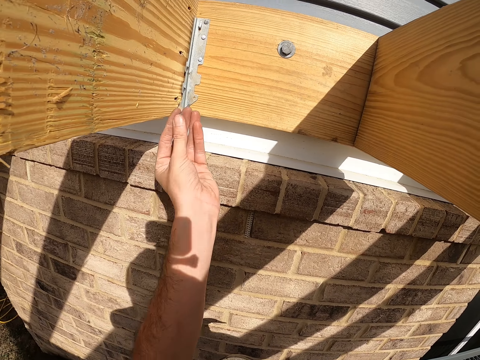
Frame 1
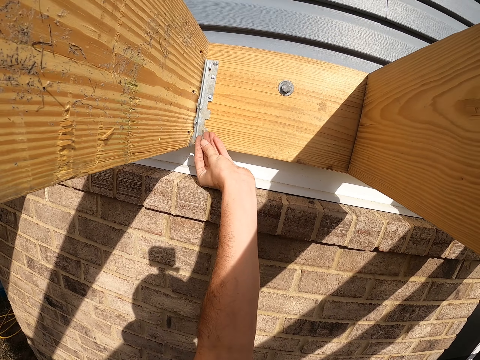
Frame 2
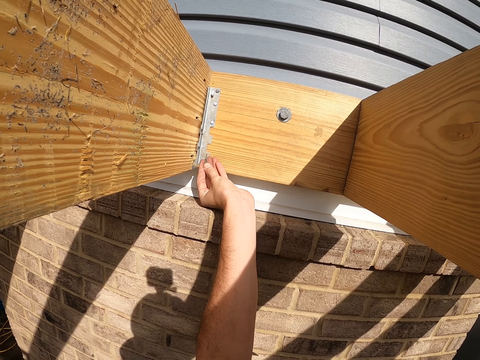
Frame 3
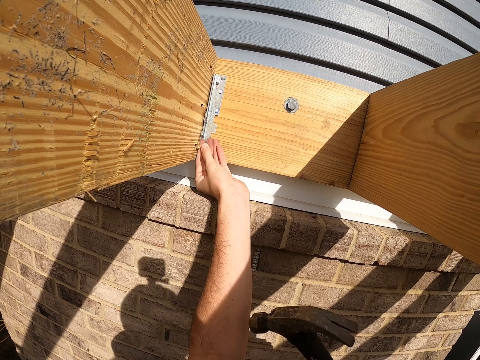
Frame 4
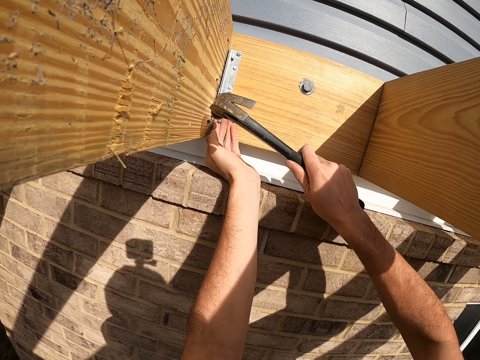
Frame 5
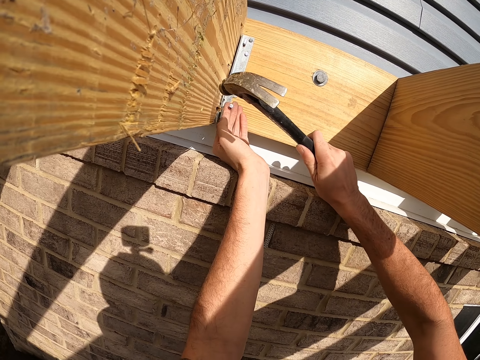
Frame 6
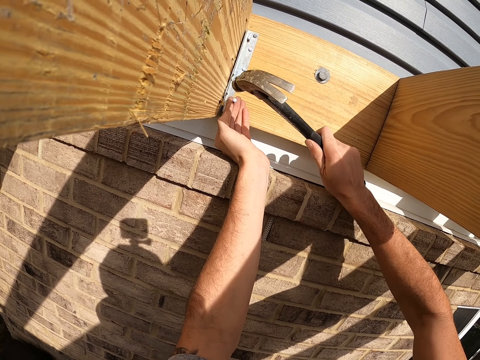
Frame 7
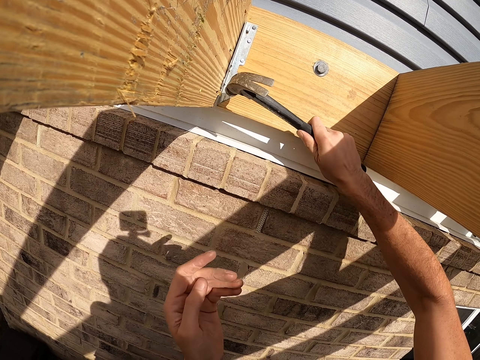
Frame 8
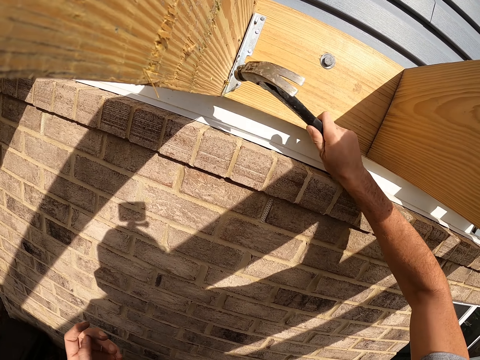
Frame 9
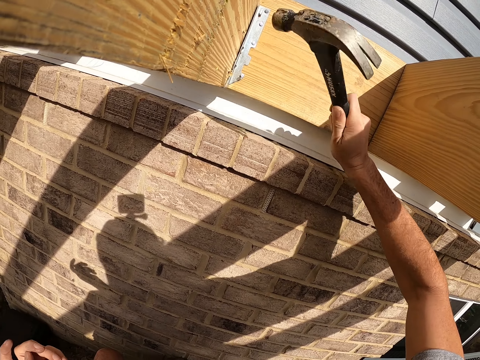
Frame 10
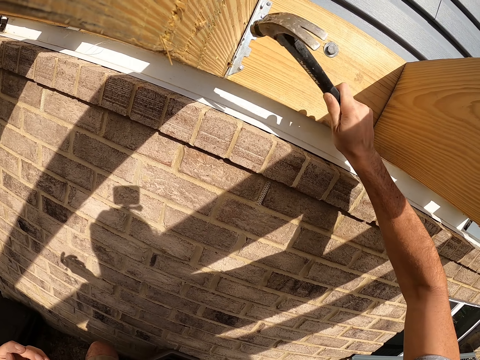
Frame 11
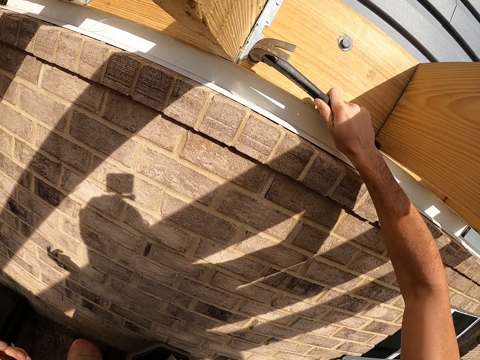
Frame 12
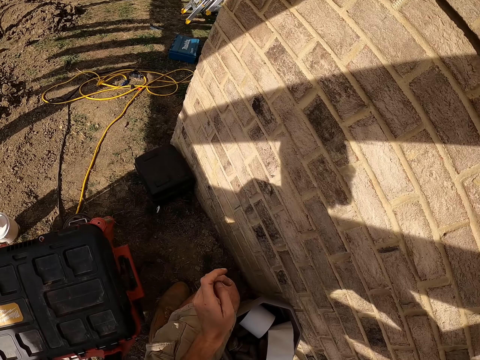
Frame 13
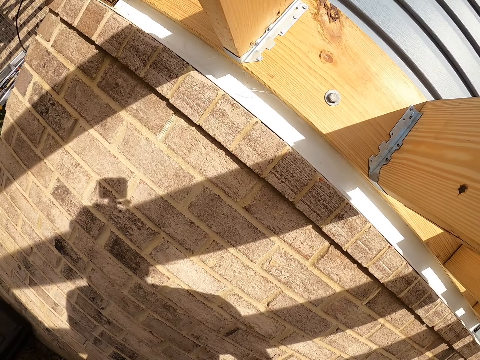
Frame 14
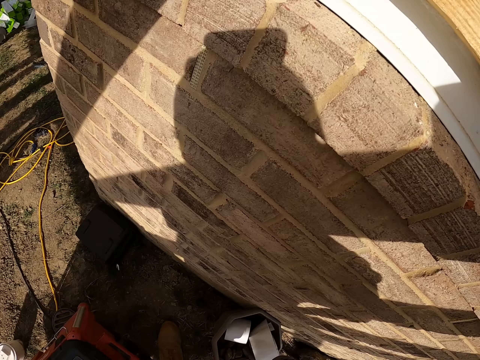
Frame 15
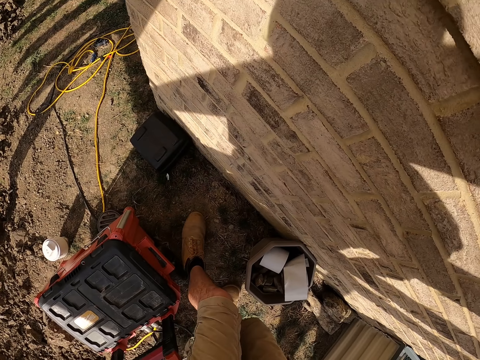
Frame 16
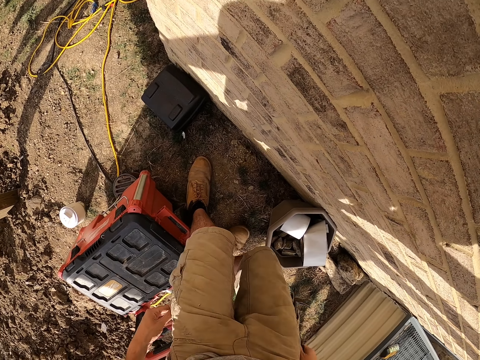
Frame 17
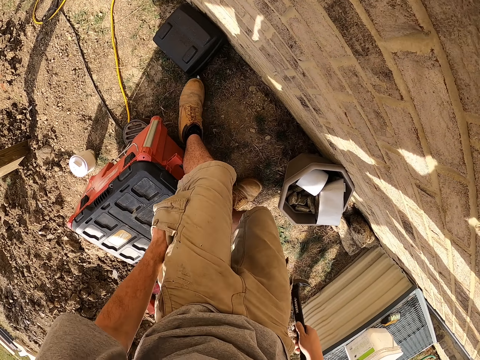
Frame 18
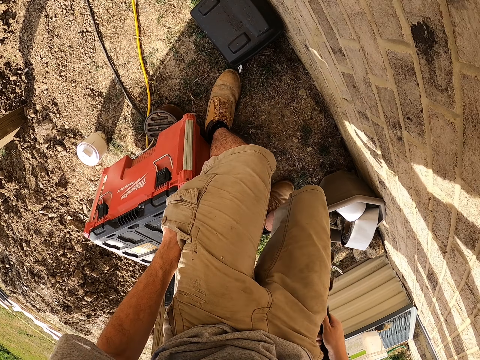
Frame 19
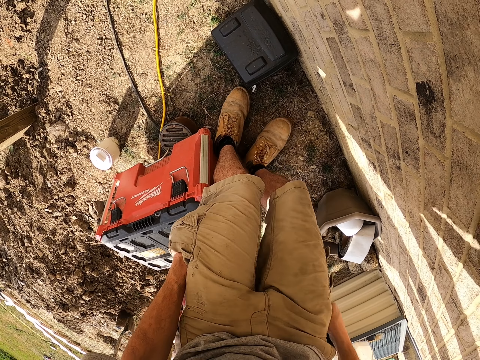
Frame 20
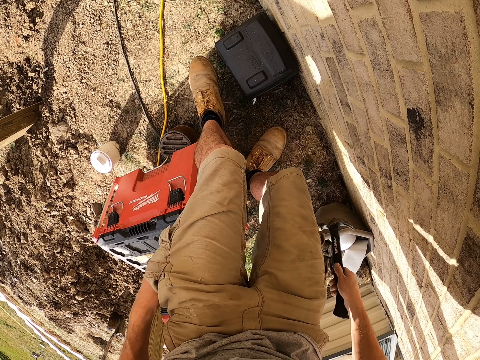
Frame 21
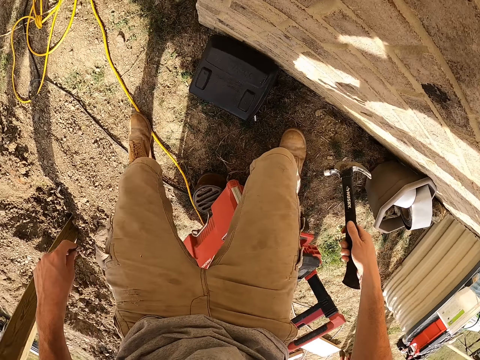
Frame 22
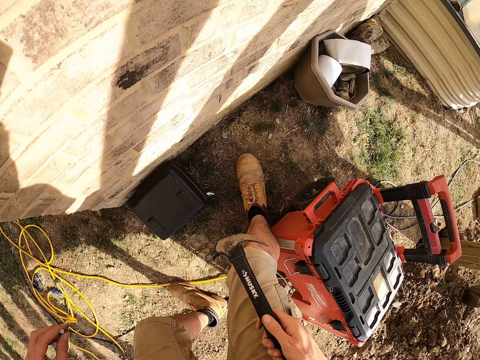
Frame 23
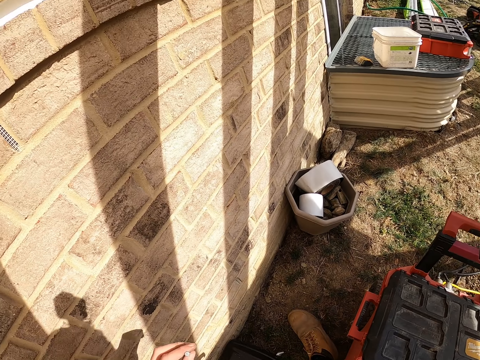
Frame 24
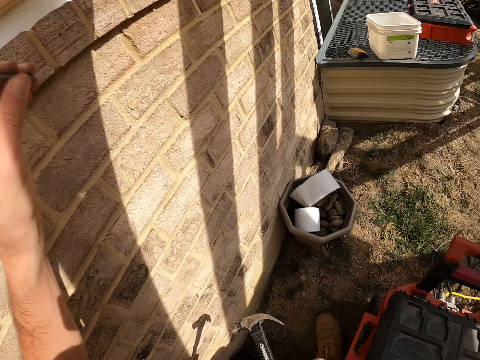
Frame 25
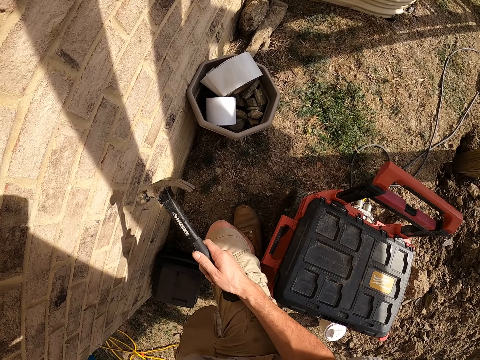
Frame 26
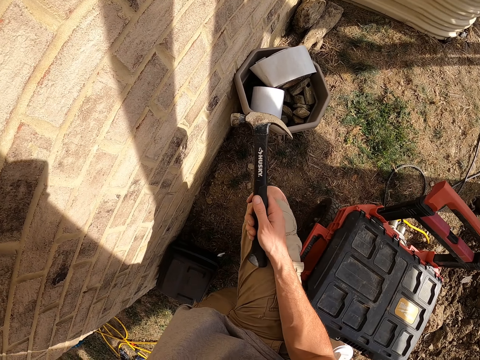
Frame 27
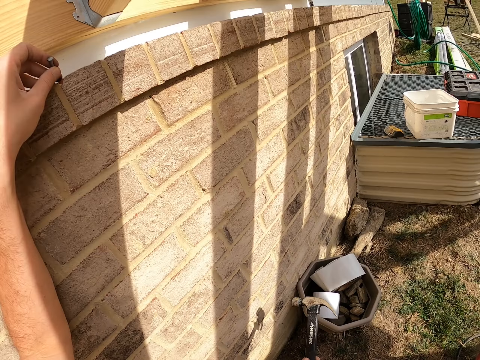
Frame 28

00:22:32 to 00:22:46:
The camera wearer lifts a nail. He places the nail on the wood. He lifts a hammer. He hits the nail on the hinge with the hammer. He moves the left hand. He hits the nail with the hammer. He looks around. He makes a step. He puts the left hand on his pocket. He makes a step. He pulls the right hand from his pocket. He removes a nail in the pocket. He lifts the hammer. He looks around. He lifts the nail.

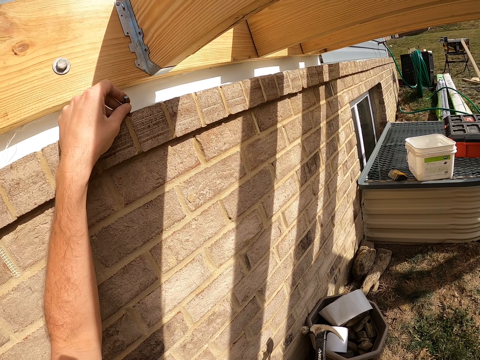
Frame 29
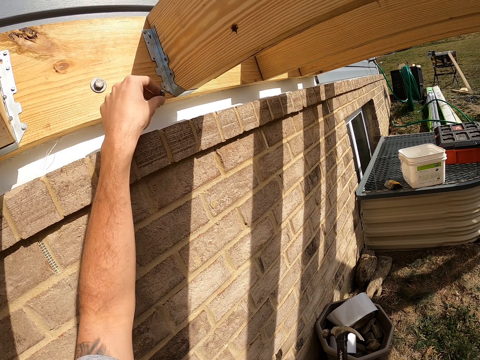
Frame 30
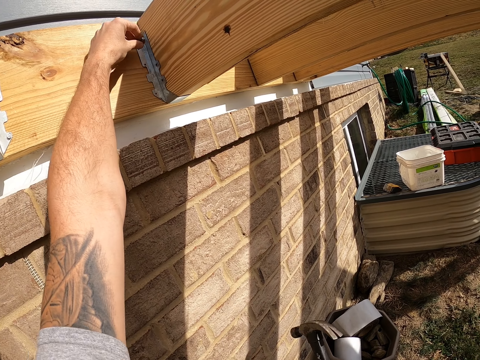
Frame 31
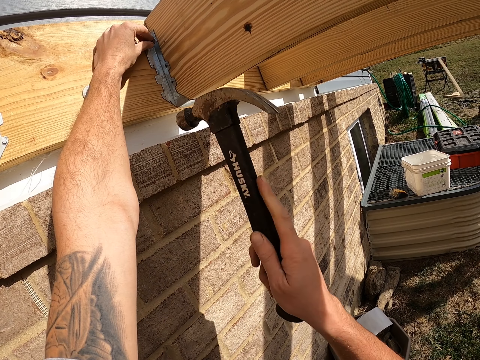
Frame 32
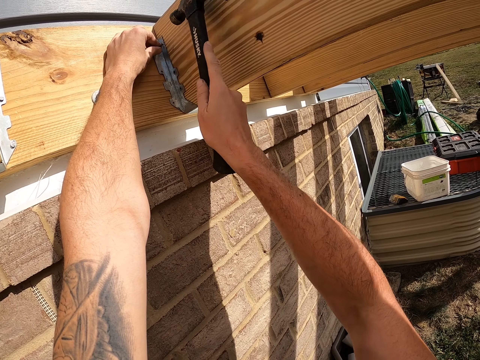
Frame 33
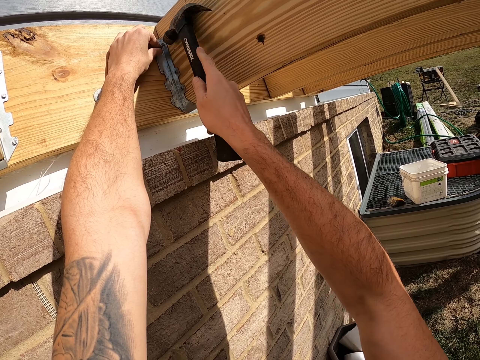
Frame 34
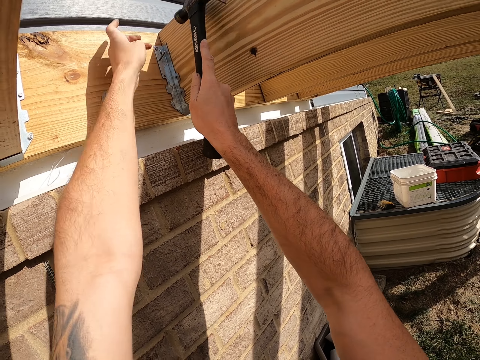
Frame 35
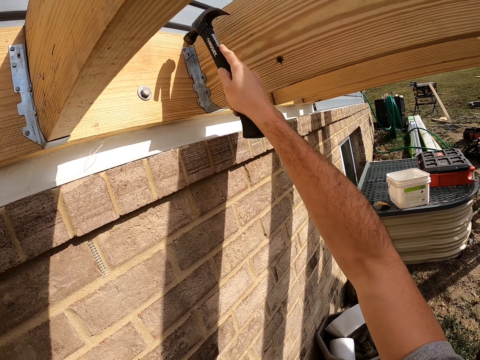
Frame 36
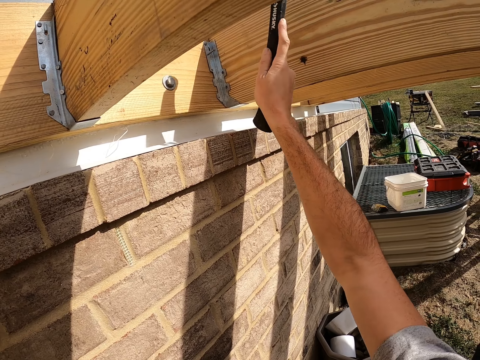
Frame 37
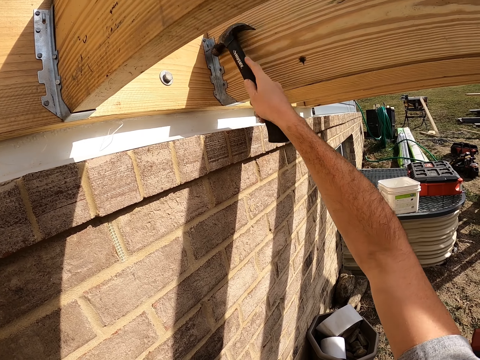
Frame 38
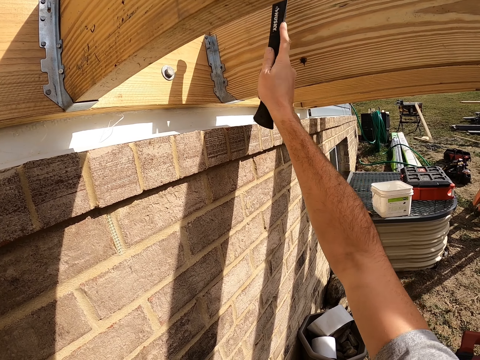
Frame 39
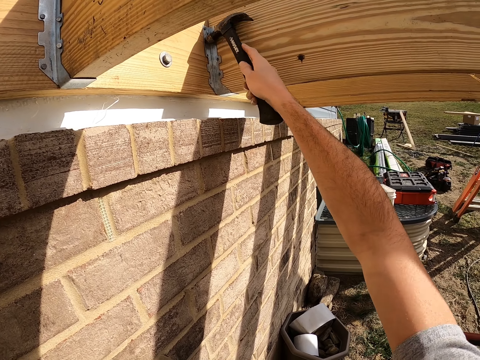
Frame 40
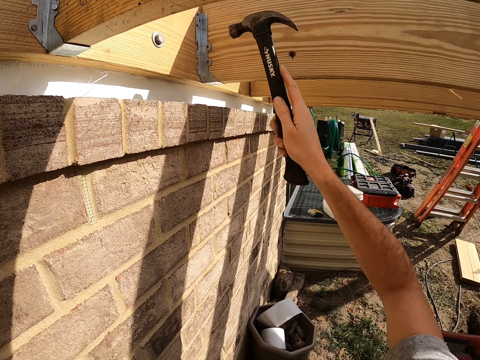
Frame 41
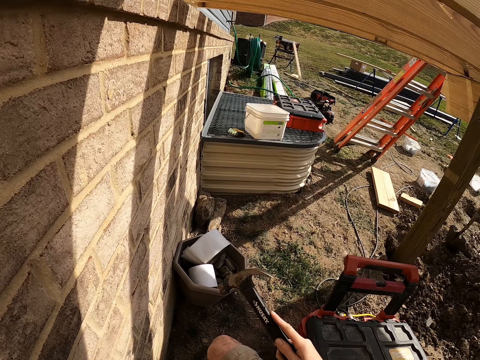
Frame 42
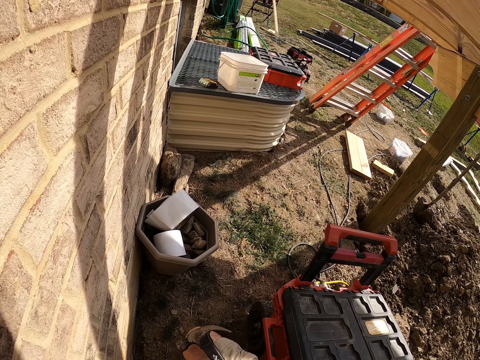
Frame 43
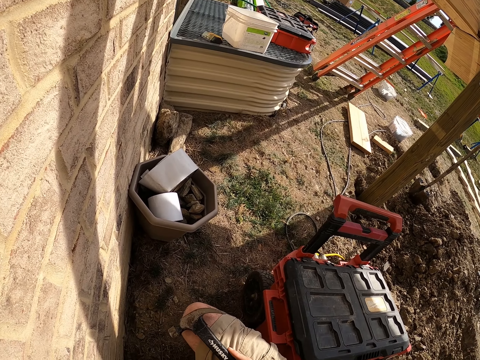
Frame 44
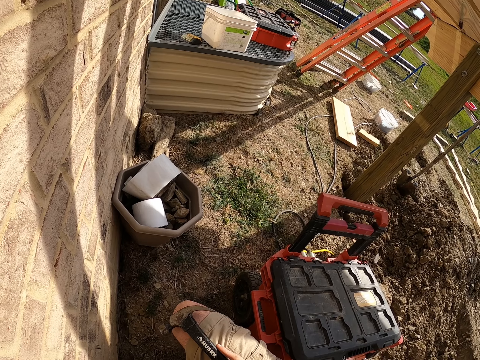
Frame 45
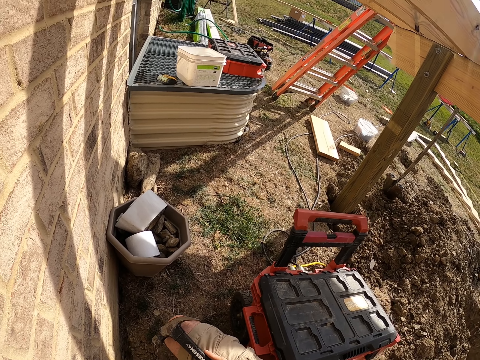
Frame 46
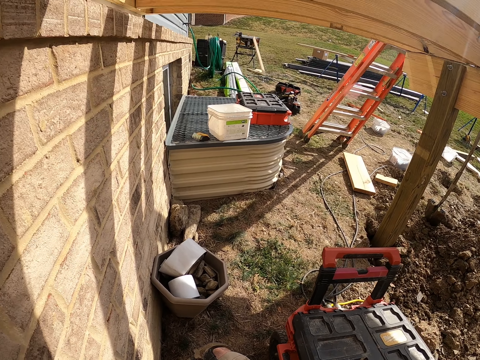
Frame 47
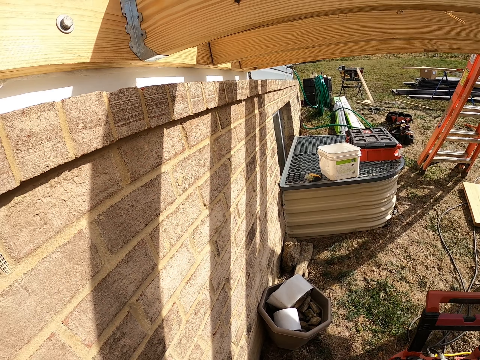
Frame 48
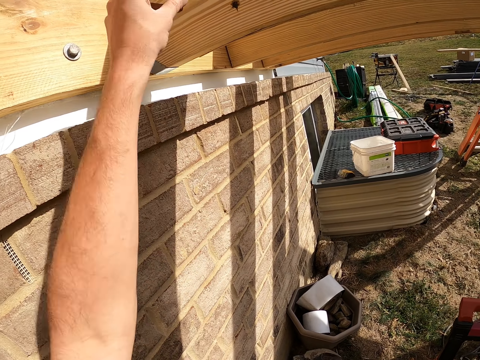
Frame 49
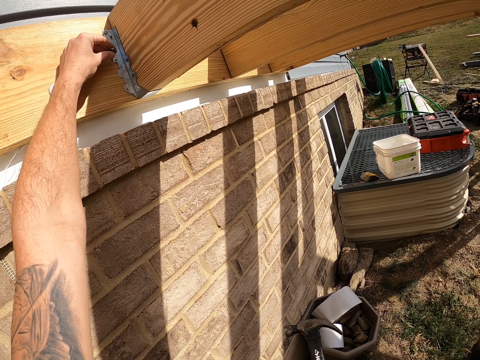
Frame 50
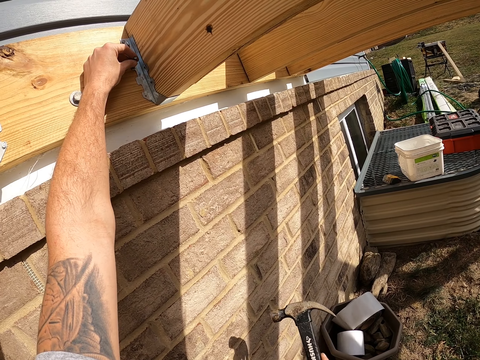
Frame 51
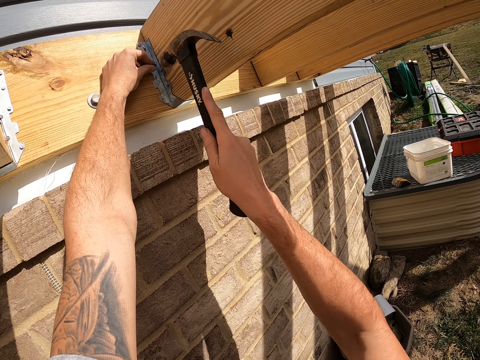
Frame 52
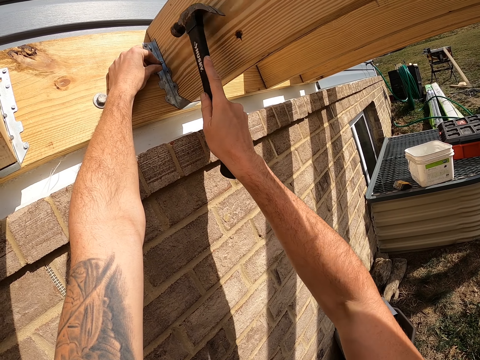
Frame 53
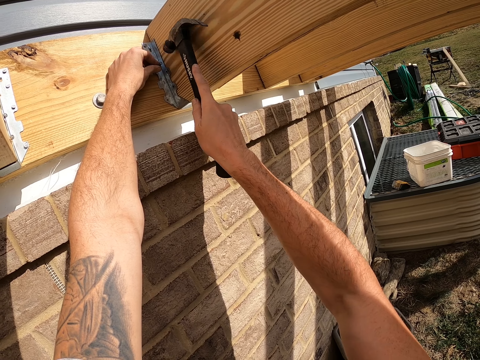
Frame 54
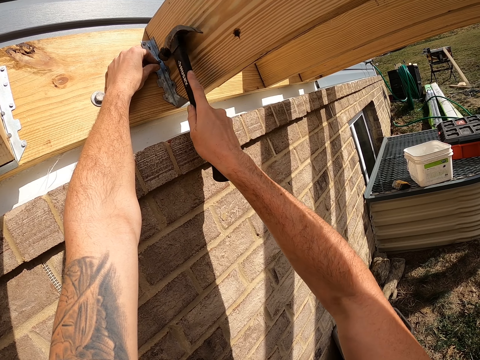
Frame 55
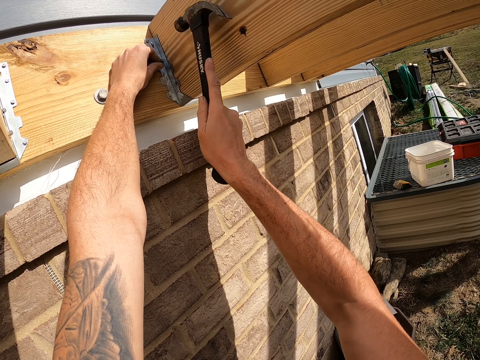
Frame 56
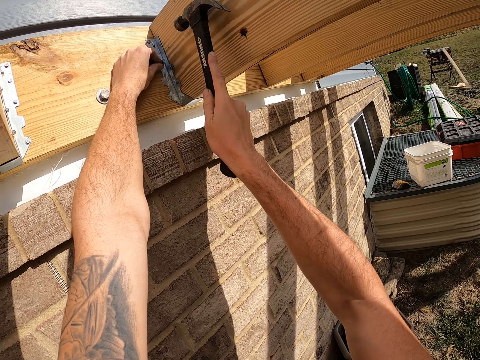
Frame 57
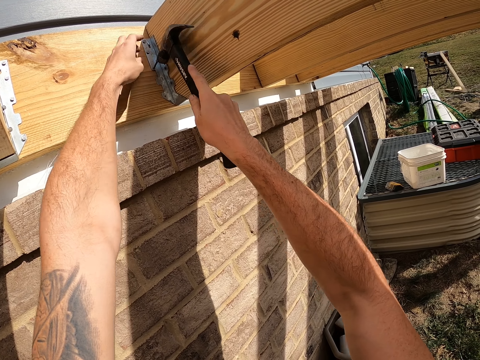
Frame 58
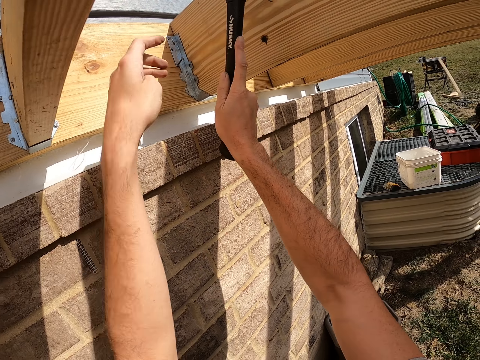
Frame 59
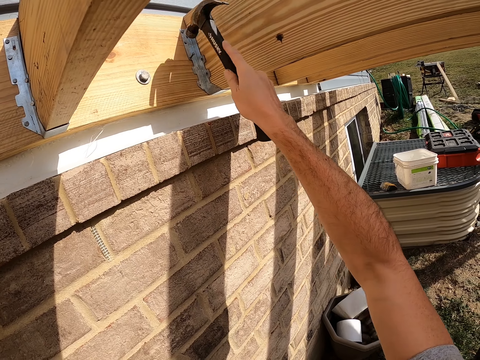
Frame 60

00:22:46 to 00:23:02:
The camera wearer places the nail on the wall. They place the nail on the metal. They hit the nail with a hammer. They place the nail on the metal. They hit the nail with the hammer.
